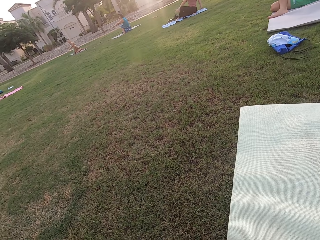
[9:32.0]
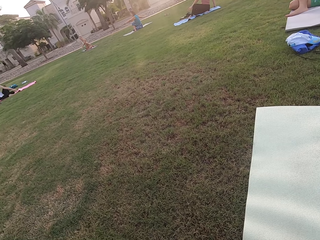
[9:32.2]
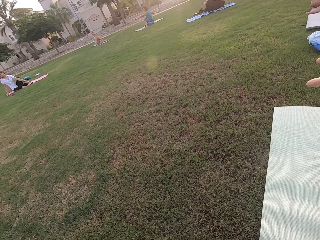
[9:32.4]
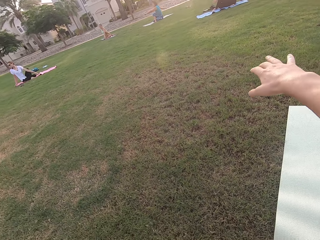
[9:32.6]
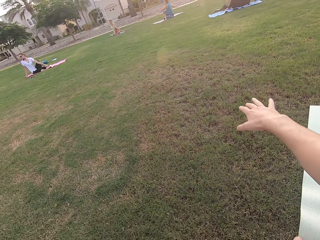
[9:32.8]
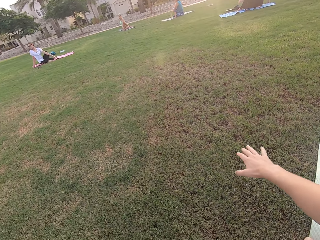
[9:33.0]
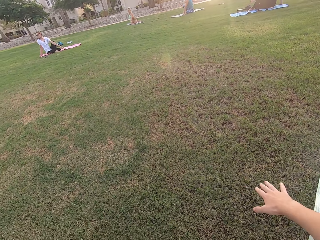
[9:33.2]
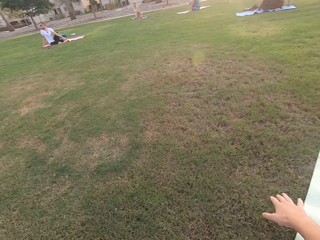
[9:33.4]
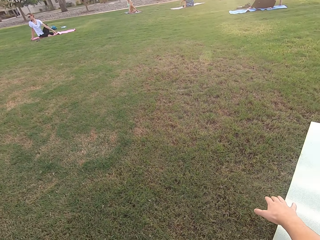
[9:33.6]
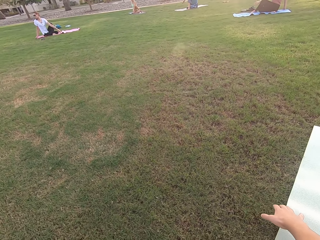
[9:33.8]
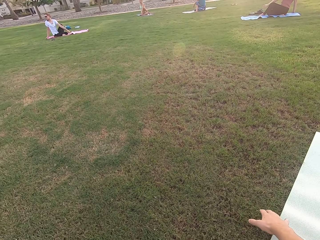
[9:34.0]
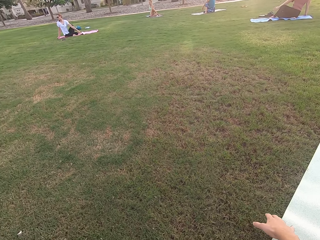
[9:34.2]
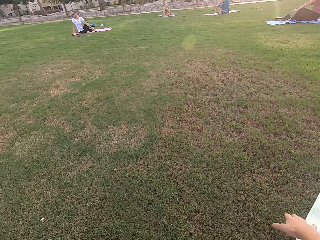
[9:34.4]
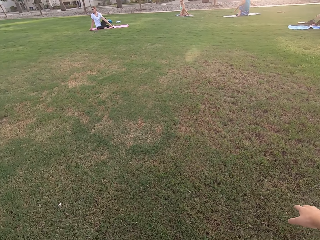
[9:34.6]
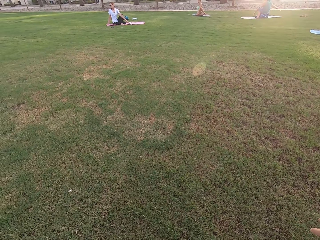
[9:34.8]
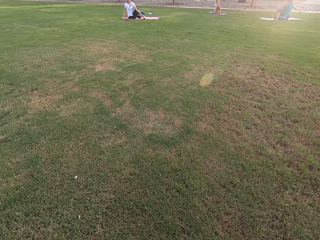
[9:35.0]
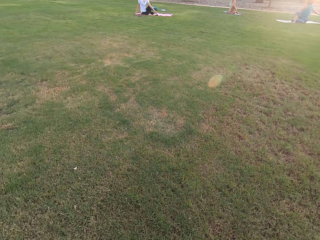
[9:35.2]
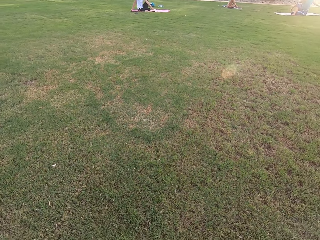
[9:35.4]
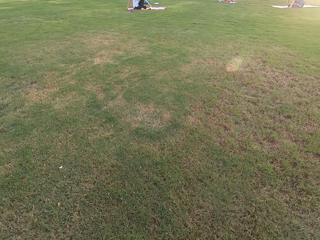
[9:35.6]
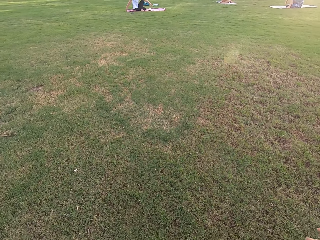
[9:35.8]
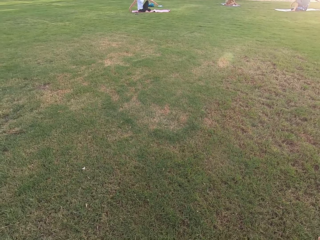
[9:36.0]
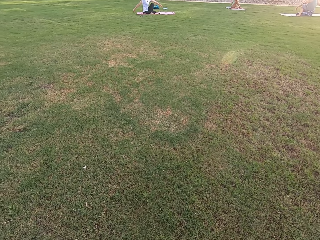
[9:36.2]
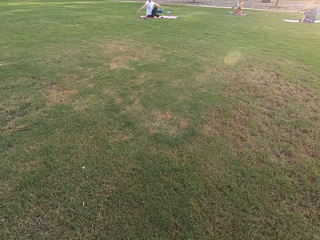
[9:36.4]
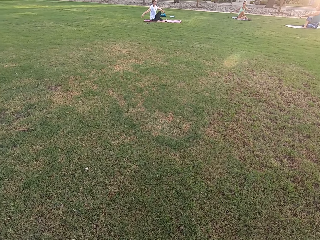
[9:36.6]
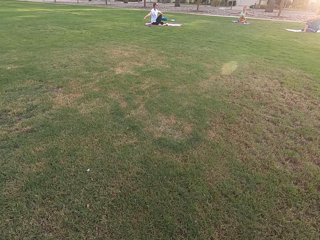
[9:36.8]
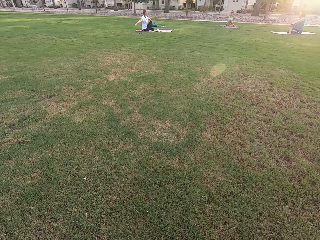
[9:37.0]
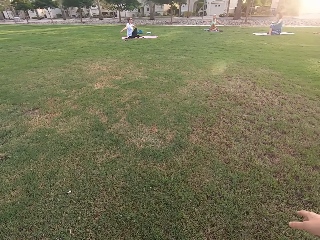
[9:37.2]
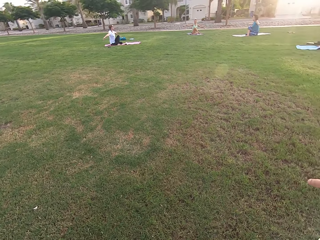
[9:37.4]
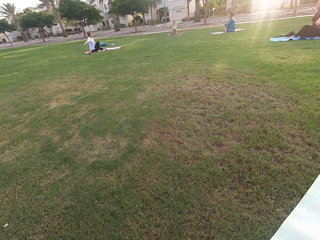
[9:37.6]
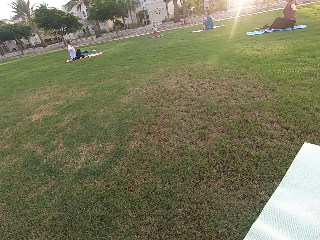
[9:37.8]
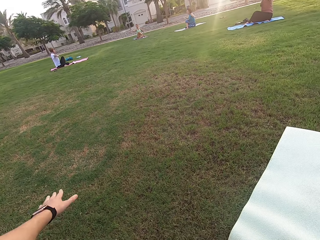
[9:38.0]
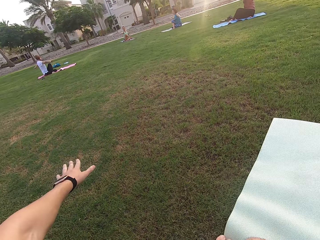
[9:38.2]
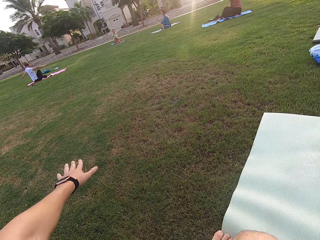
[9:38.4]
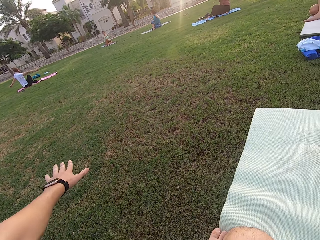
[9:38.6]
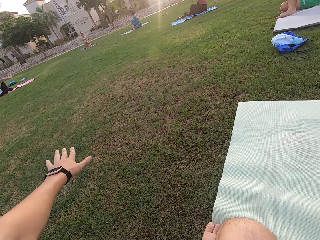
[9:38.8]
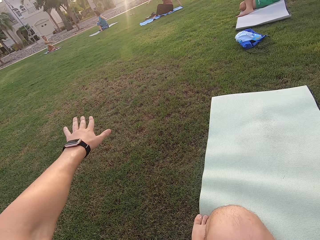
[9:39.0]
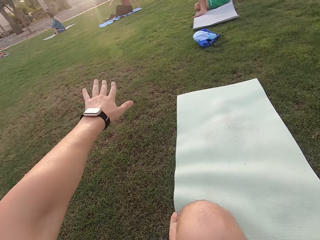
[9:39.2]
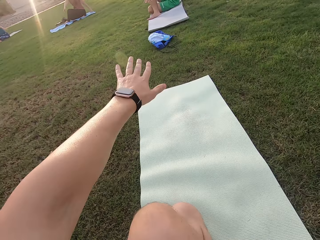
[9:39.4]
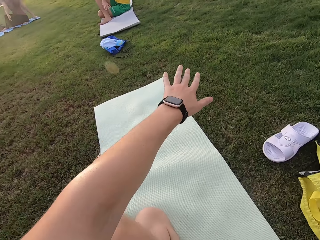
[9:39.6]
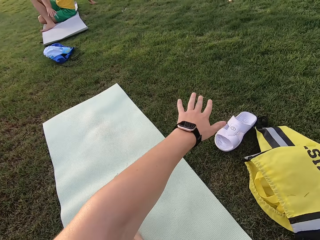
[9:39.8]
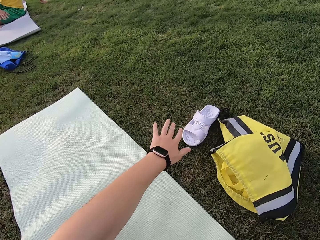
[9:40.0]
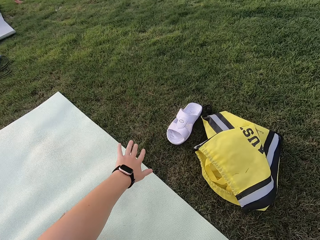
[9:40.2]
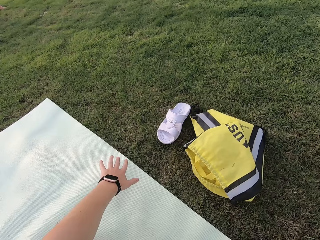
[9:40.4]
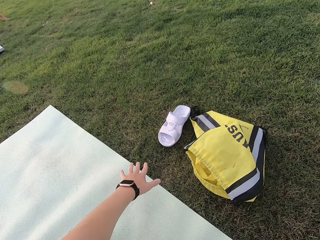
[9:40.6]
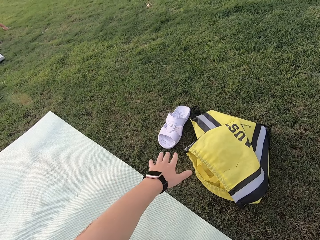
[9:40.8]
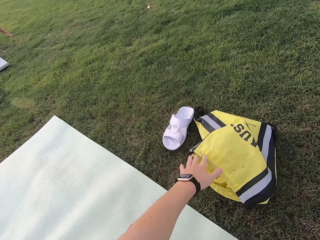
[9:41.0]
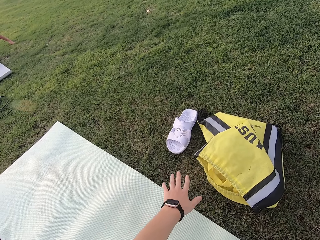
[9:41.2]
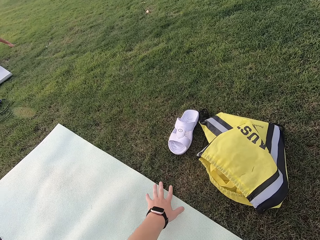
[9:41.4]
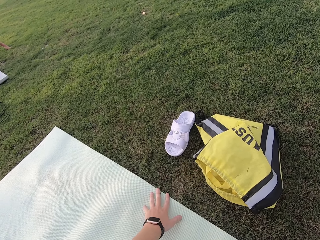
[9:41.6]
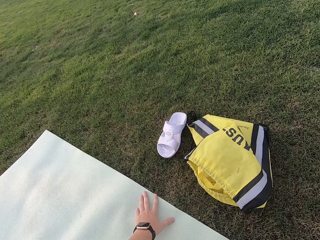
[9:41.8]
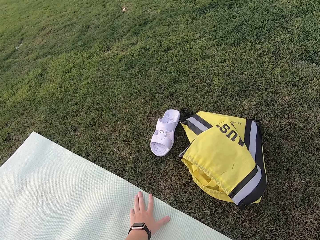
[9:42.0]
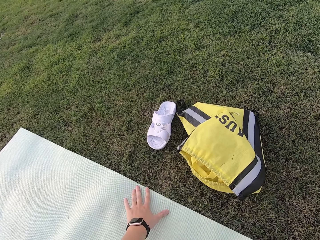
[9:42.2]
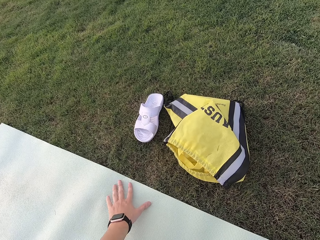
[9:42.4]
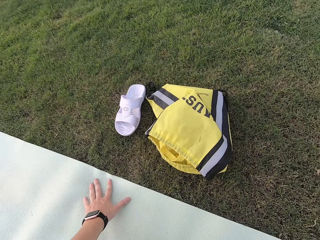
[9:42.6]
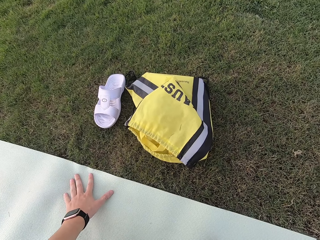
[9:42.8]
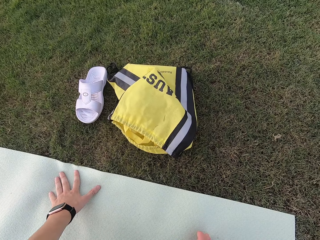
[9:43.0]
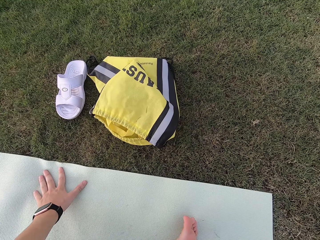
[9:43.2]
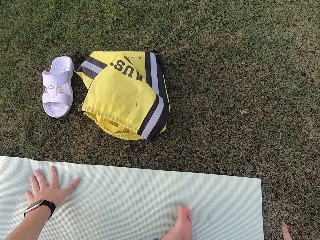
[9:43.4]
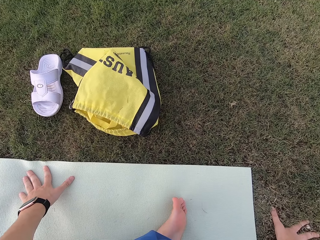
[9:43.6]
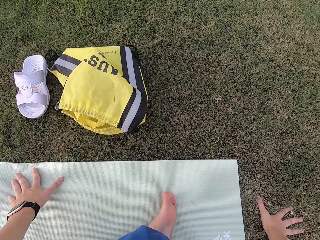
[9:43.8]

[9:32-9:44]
The camera wearer stretches his right hand. He moves his right hand to the right side. He stretches his left hand.

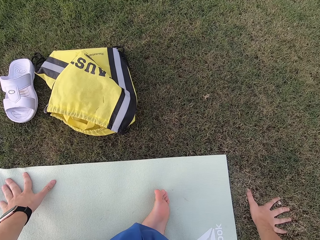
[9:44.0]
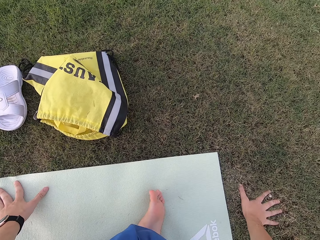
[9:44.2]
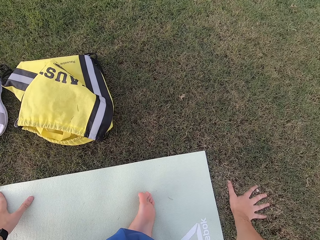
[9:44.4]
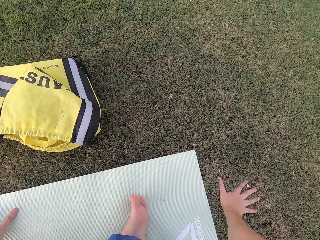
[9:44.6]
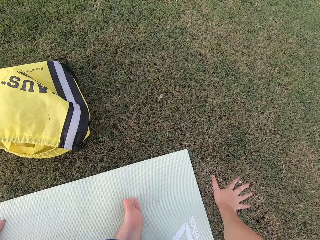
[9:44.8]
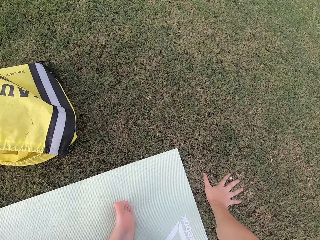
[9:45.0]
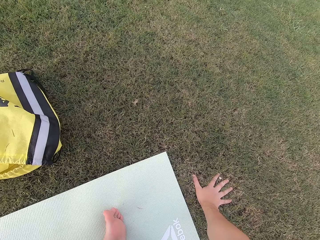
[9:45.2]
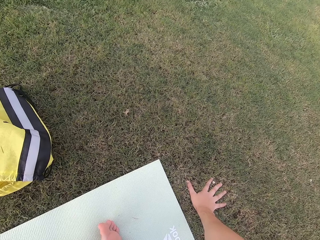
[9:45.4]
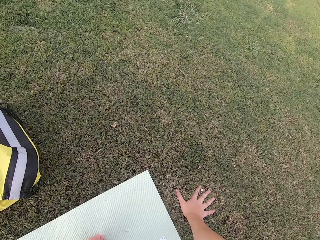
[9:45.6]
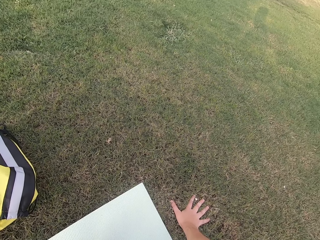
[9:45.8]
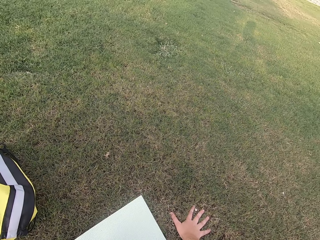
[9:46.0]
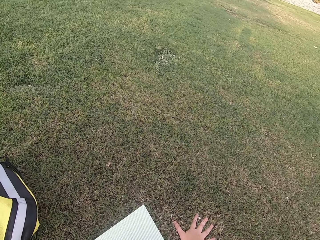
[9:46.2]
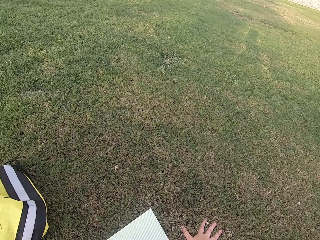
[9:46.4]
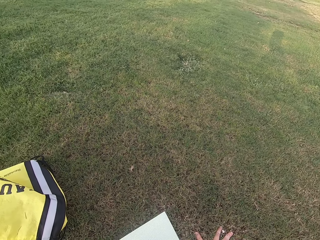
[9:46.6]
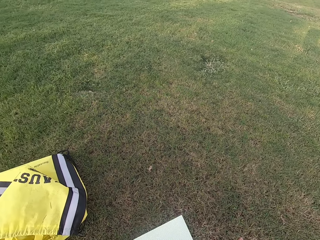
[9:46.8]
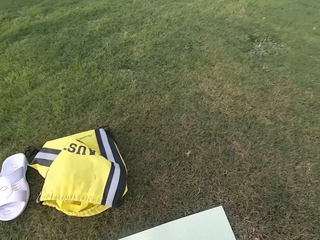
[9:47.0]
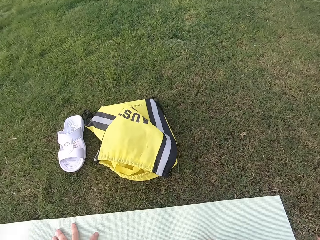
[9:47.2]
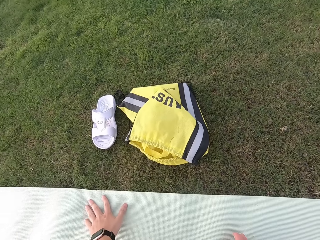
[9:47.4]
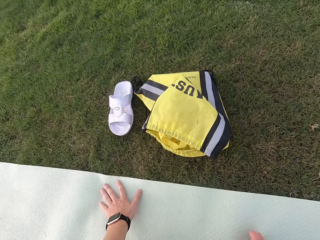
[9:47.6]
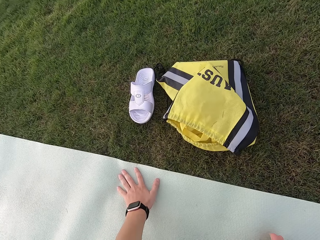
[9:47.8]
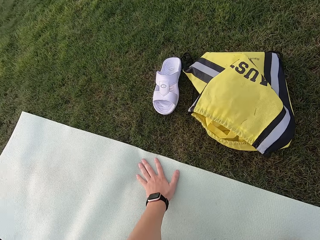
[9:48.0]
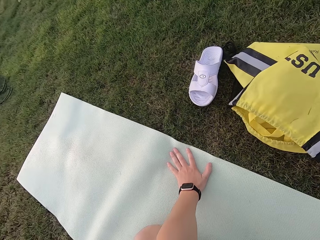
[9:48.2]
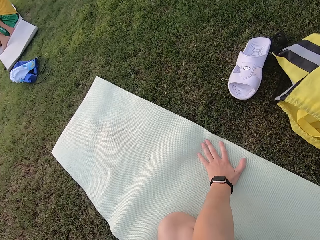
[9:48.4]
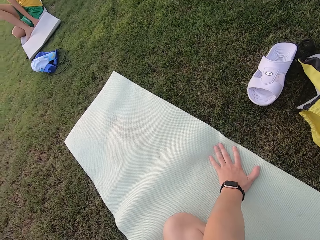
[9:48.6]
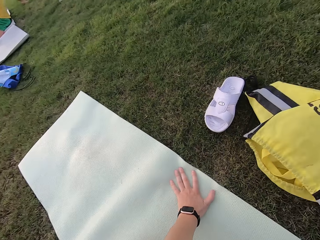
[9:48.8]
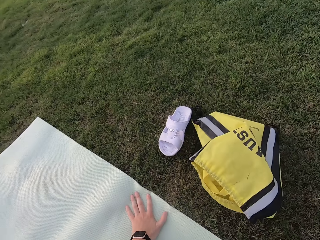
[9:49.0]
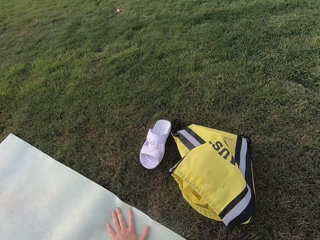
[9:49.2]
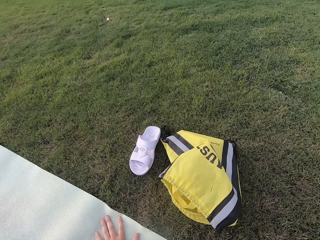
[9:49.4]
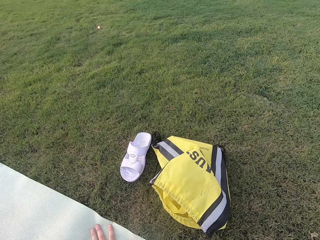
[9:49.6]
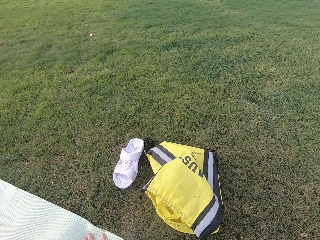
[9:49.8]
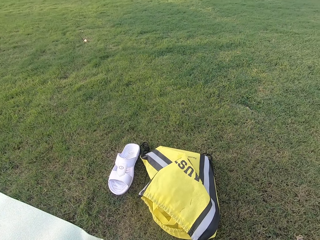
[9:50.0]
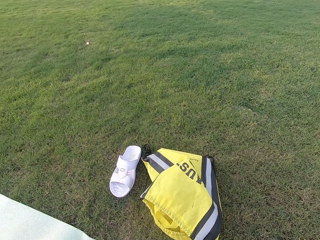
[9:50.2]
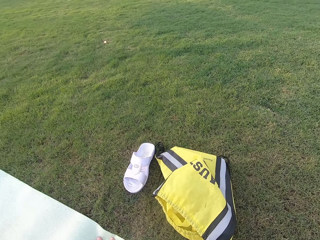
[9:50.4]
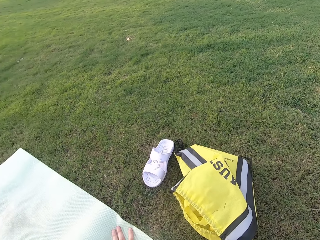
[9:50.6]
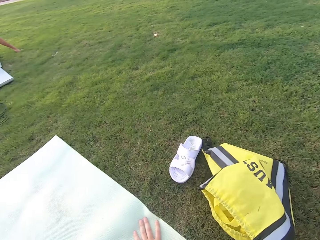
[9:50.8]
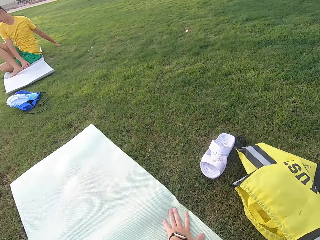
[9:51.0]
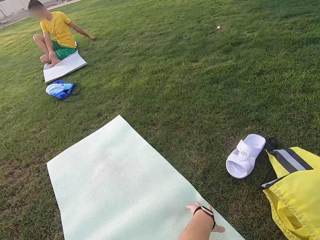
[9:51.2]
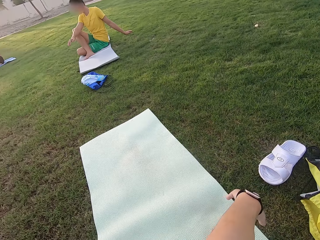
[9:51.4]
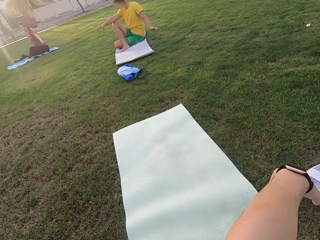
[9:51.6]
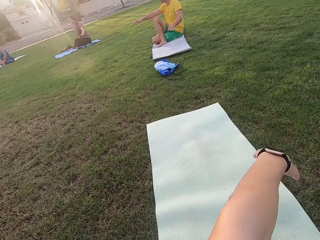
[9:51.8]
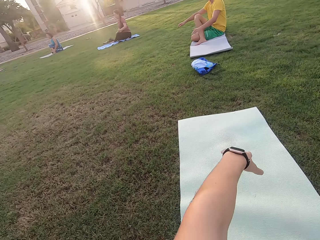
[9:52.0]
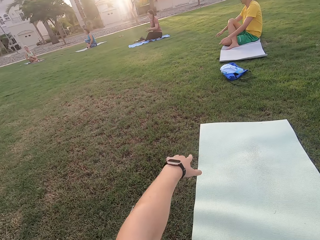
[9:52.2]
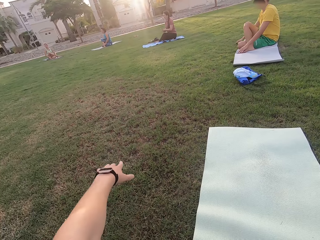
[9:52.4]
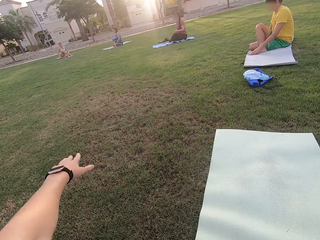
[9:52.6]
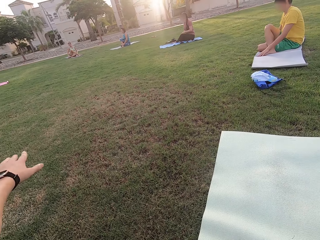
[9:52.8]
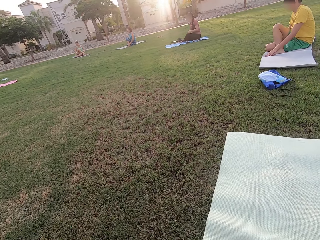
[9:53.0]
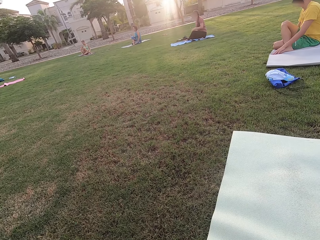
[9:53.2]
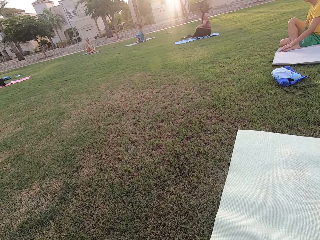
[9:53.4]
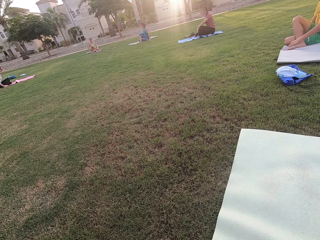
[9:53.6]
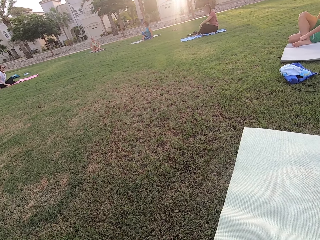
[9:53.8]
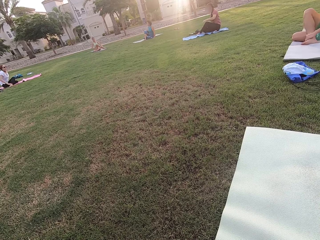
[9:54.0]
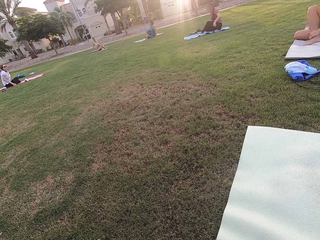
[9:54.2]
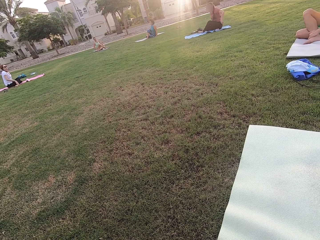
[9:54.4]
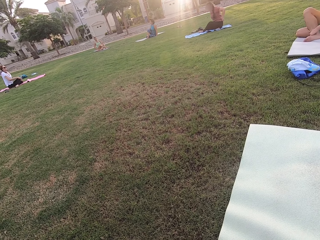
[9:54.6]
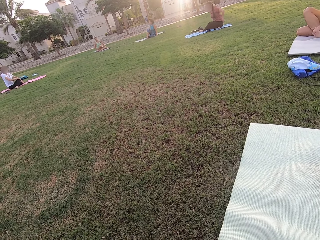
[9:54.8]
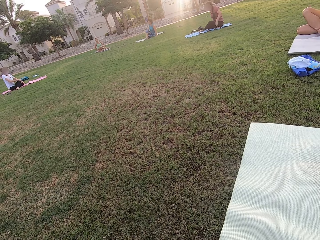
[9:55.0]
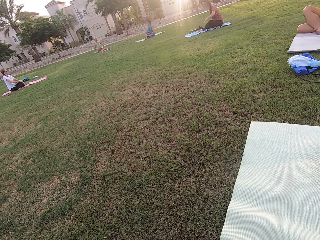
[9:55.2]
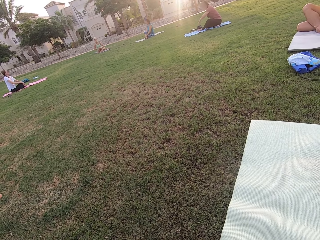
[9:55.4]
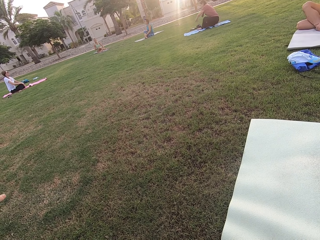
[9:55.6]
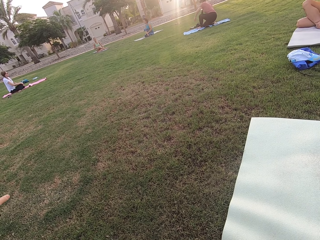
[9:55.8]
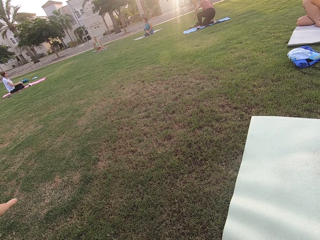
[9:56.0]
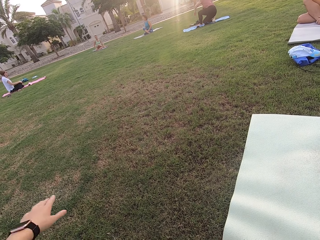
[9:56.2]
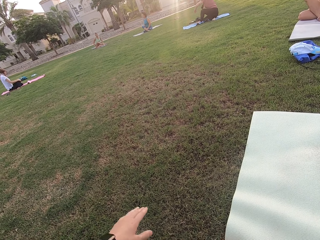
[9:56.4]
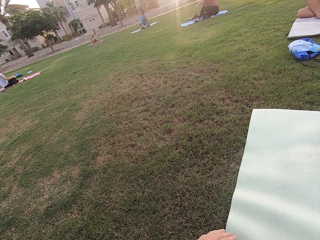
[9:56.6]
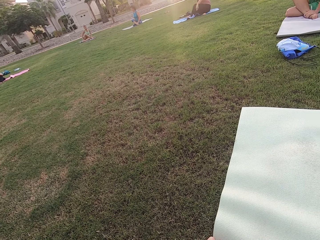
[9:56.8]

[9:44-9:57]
The camera wearer looks around the field. He moves his left hand to the left.
